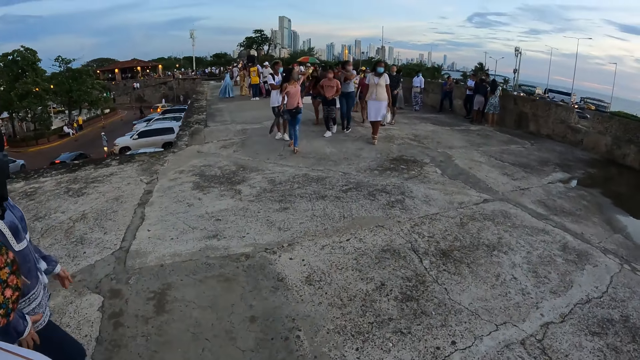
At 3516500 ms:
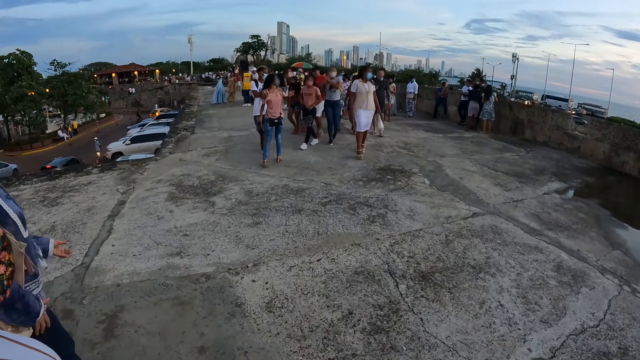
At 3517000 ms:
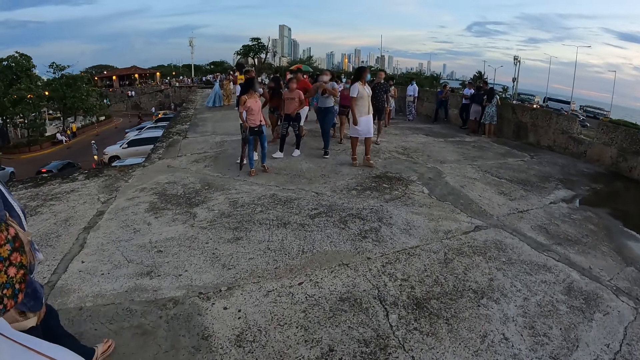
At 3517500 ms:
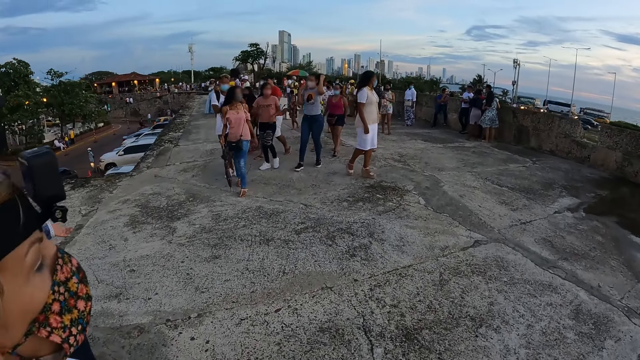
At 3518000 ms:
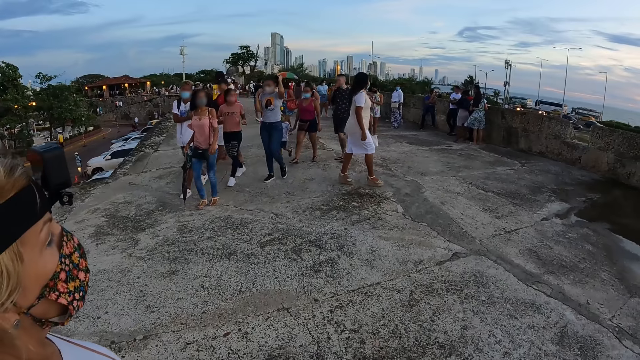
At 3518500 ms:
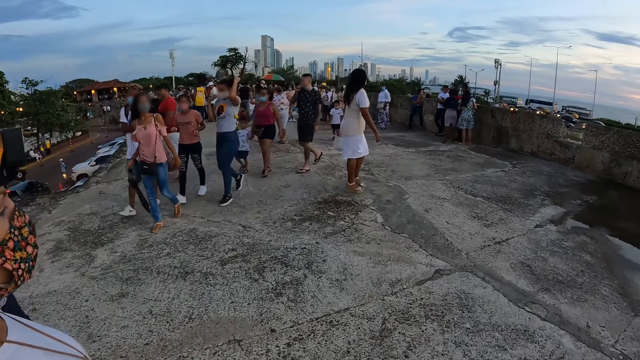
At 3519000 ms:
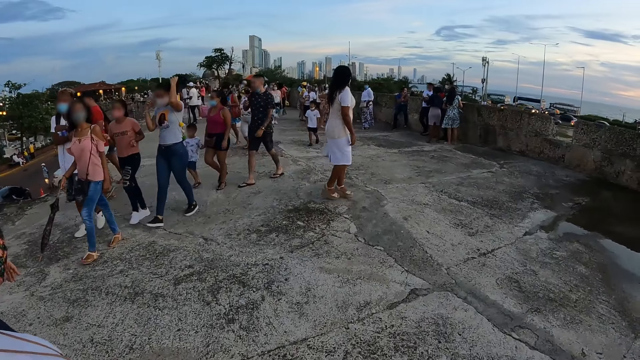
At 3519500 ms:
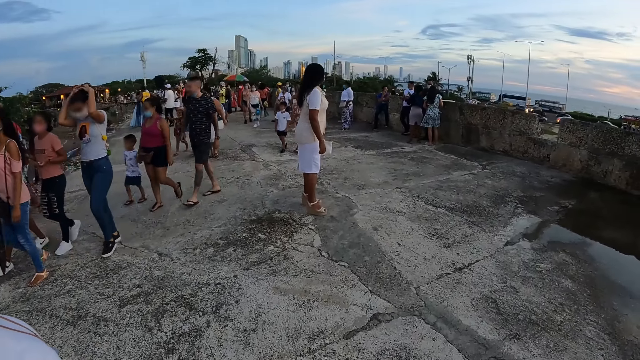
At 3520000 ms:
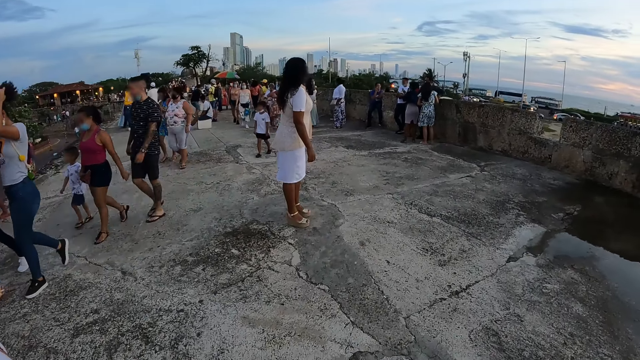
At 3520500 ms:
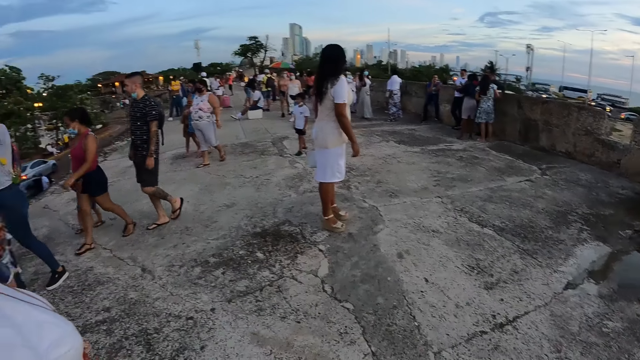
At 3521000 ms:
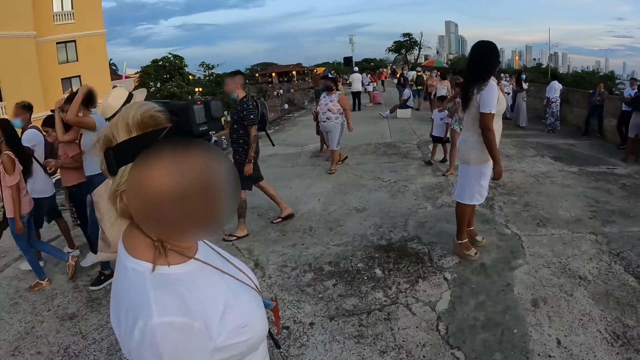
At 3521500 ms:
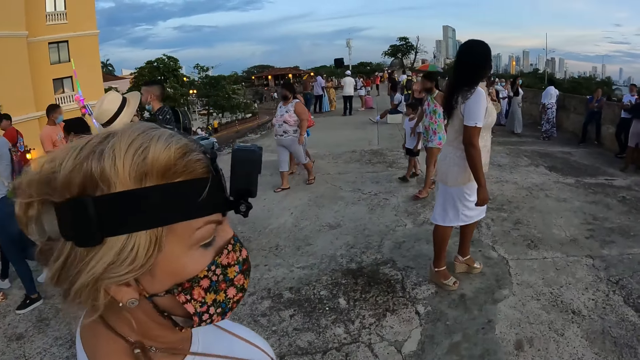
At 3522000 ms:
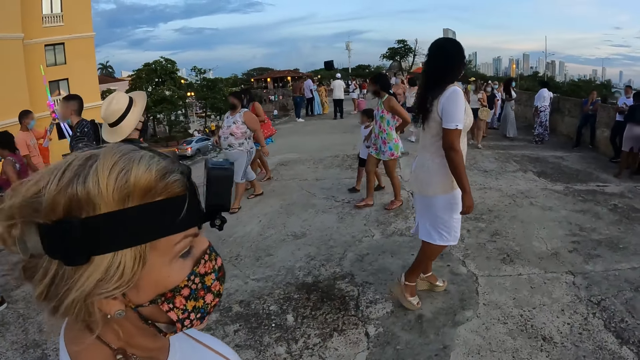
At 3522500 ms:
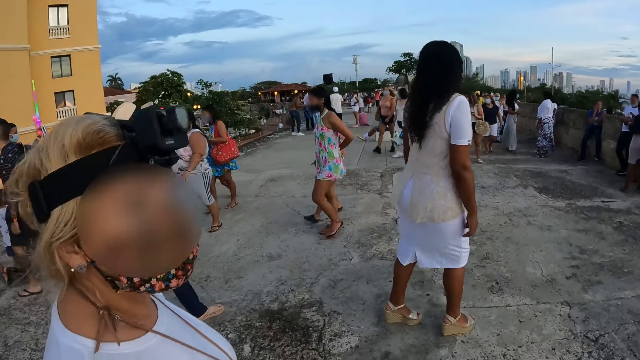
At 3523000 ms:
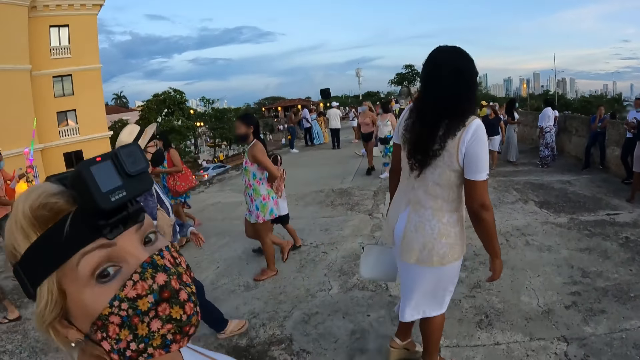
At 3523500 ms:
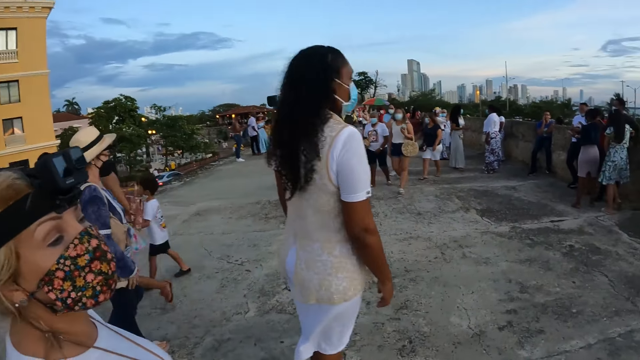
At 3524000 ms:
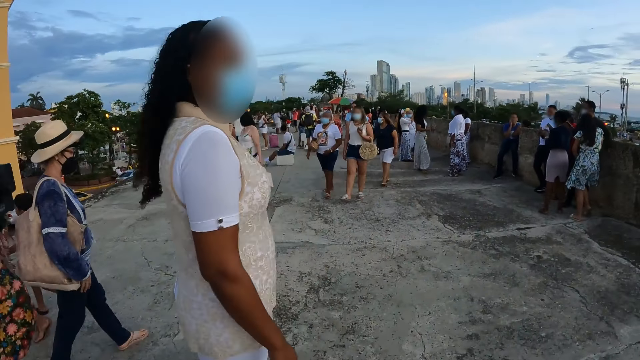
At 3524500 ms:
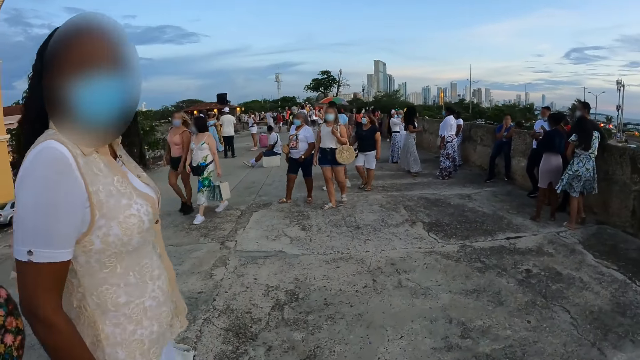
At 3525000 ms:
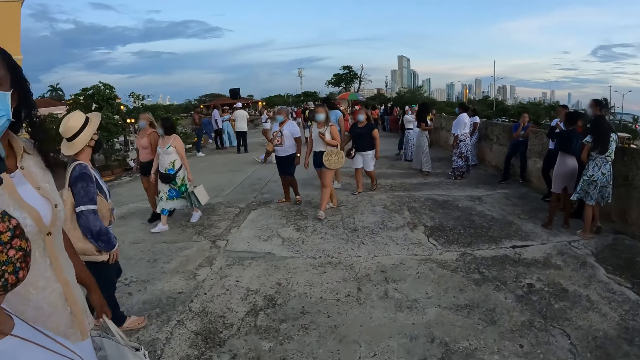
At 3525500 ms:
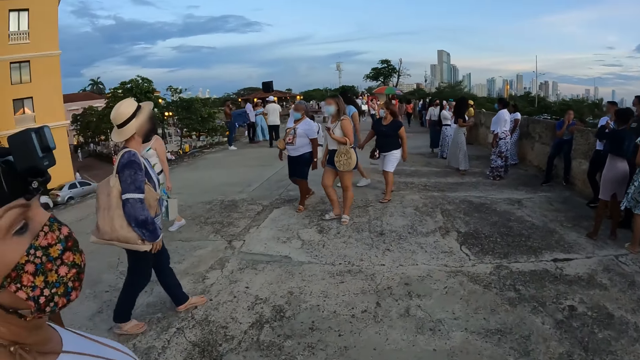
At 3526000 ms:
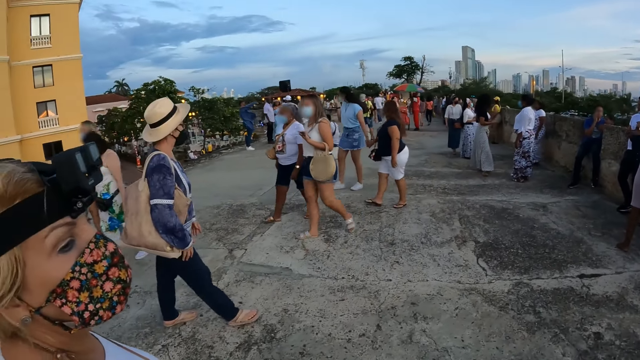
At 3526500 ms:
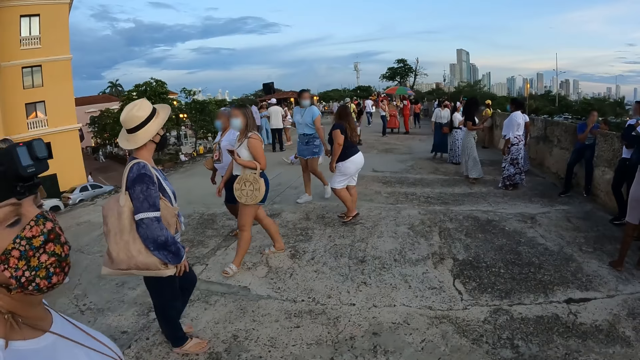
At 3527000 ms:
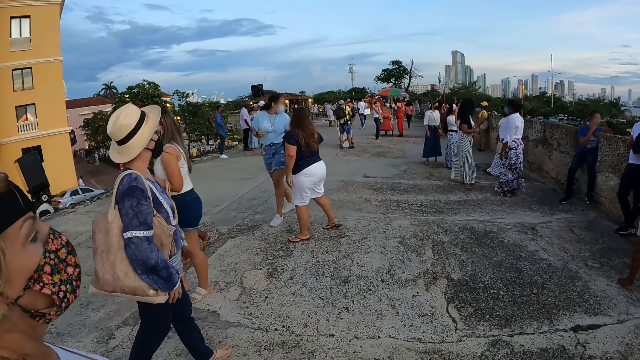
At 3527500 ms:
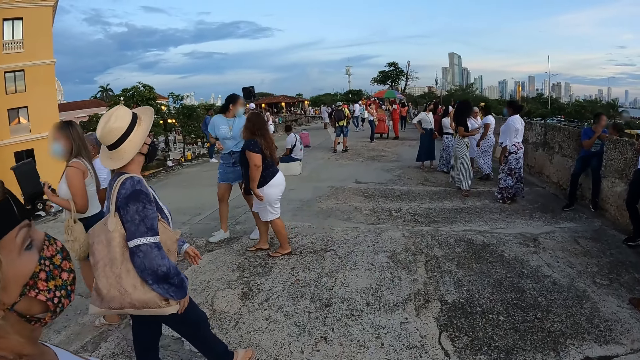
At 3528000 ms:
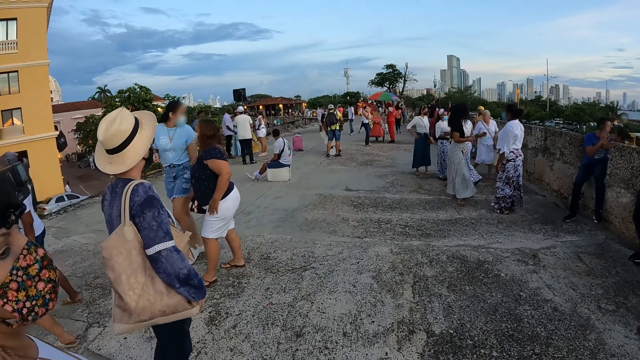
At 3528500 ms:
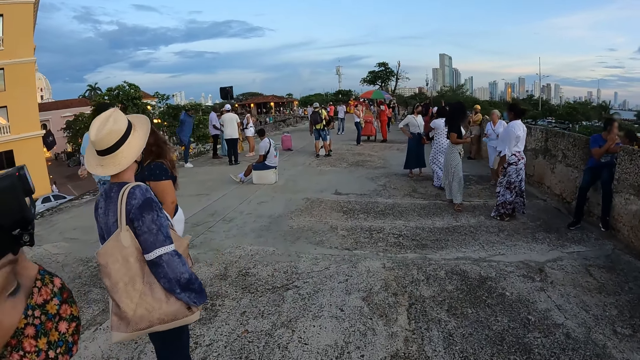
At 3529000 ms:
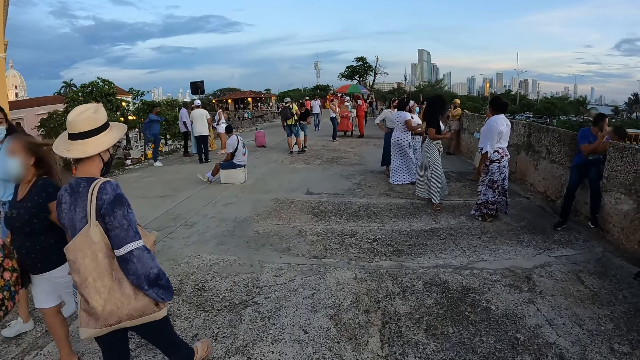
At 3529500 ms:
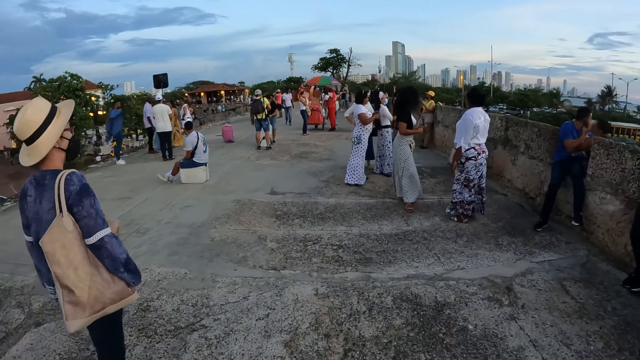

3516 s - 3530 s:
The camera wearer walks on the pavements. They interact with the woman. They walk on the pavements.

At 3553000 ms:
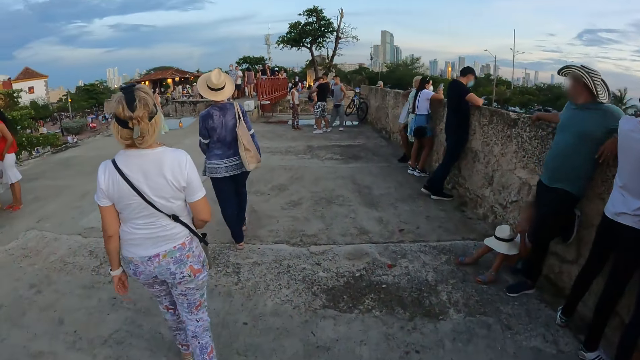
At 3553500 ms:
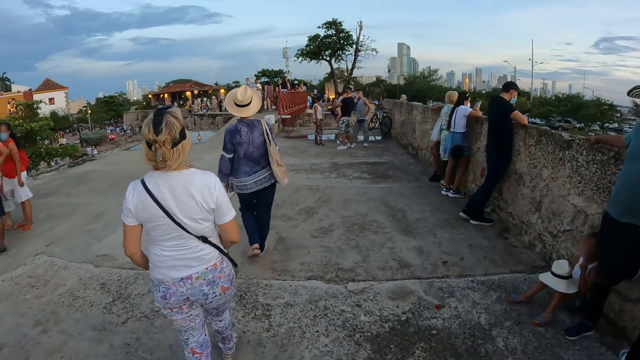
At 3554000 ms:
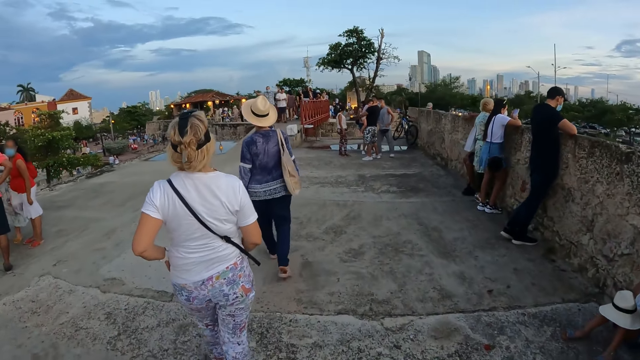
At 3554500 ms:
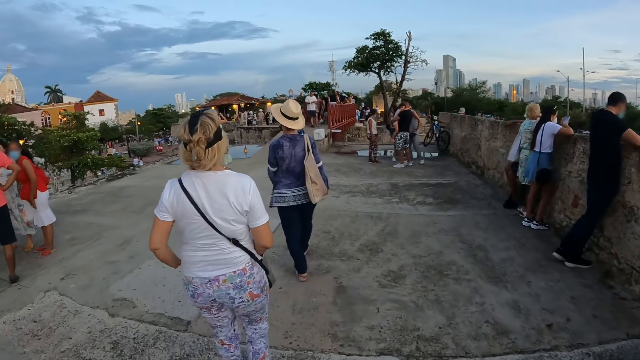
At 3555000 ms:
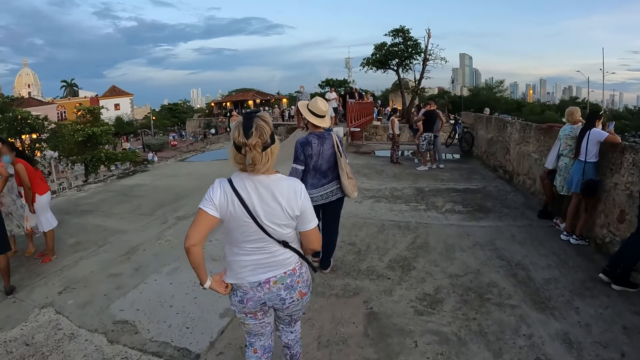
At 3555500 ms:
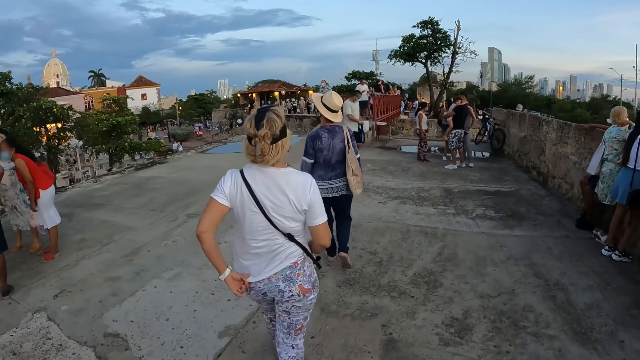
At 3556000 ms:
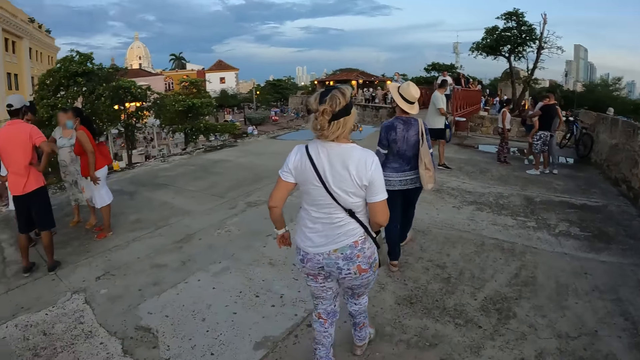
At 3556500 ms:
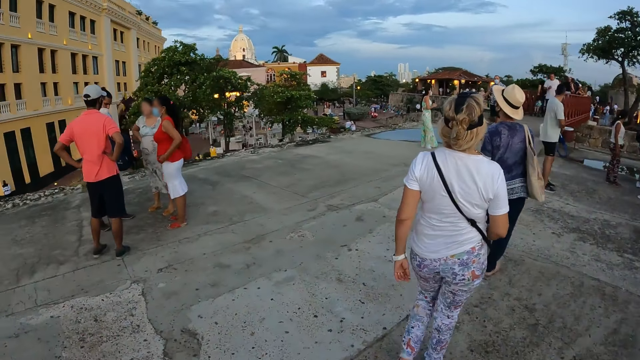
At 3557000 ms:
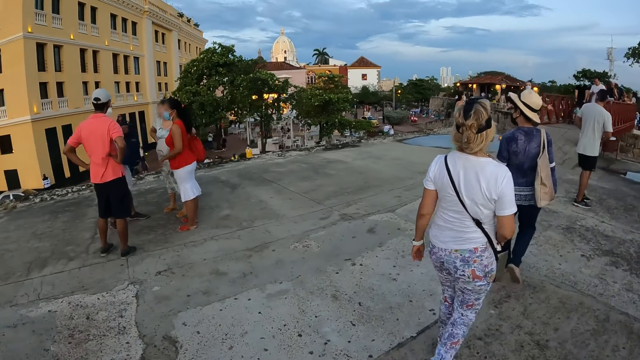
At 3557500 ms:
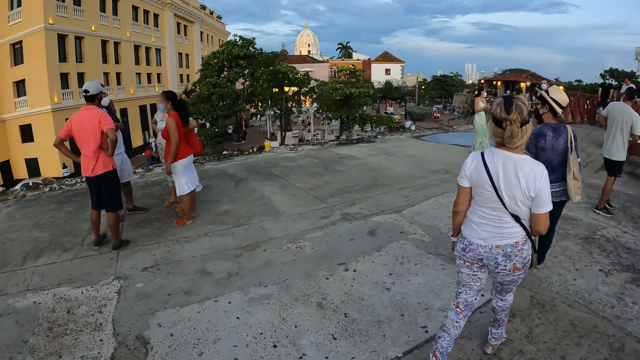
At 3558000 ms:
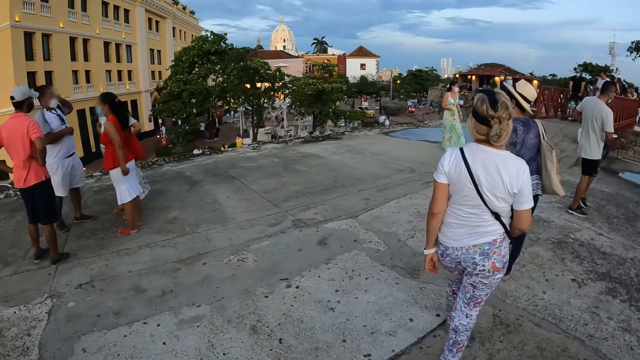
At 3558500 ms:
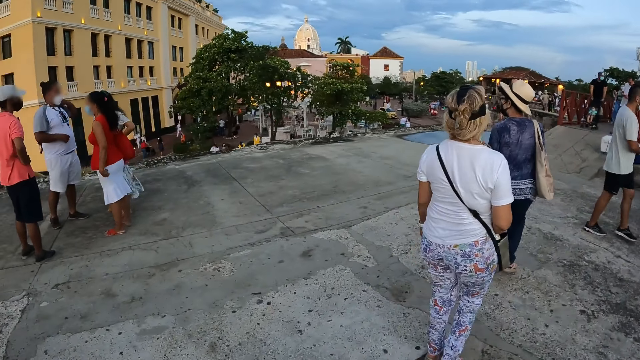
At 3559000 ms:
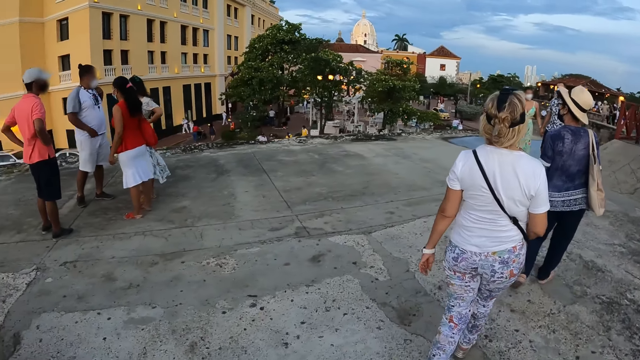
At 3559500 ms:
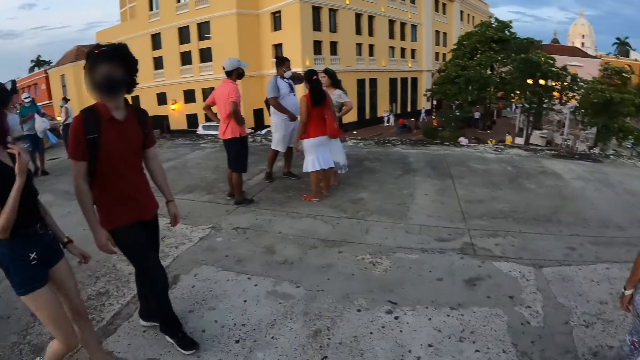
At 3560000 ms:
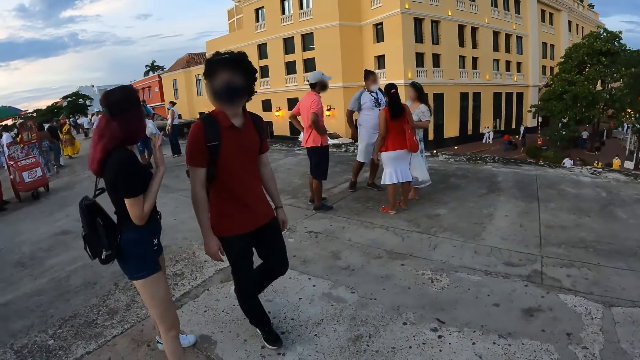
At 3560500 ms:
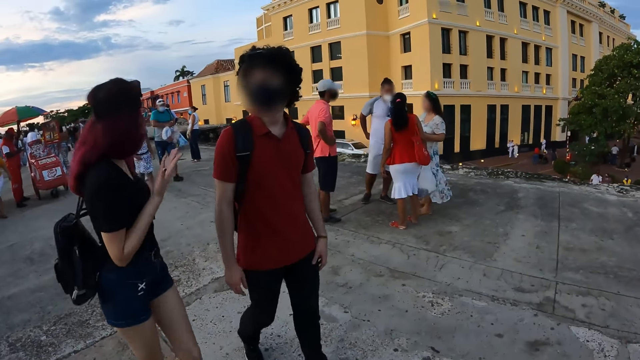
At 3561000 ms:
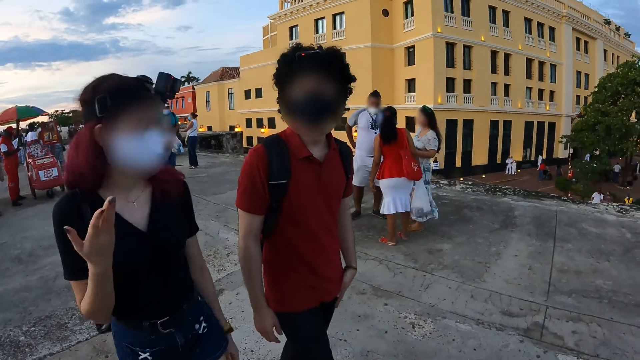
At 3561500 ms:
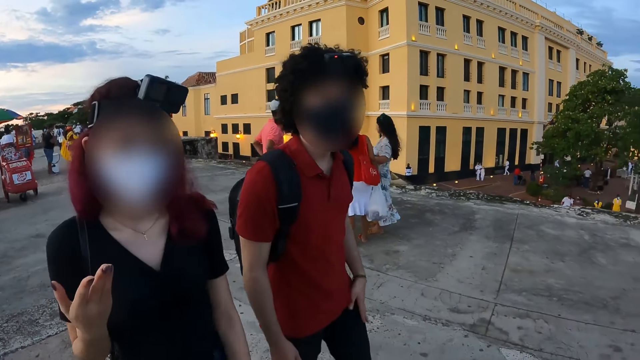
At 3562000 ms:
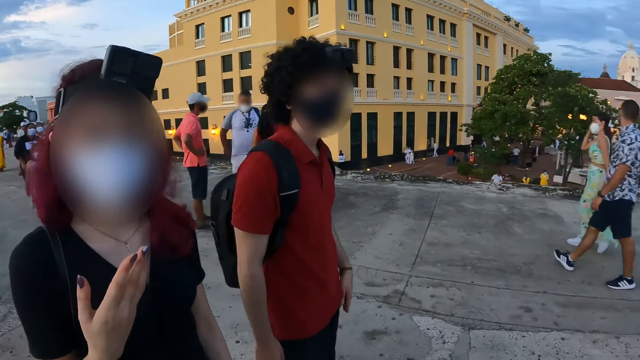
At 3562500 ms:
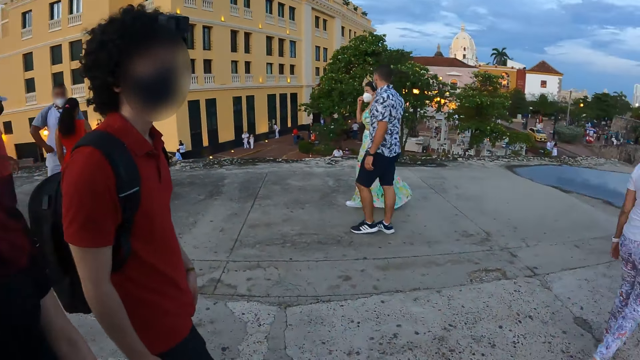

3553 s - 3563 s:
A lady adjusts a t-shirt. The camera wearer turns around. A man and another lady walk on the road. The camera wearer interacts with a woman and a man.
